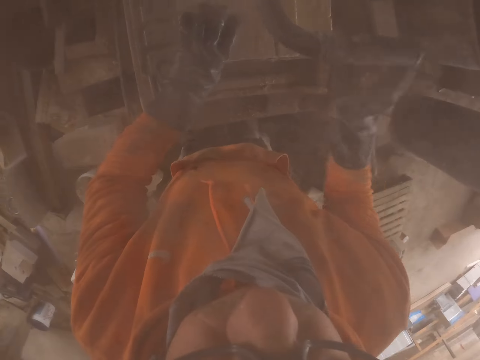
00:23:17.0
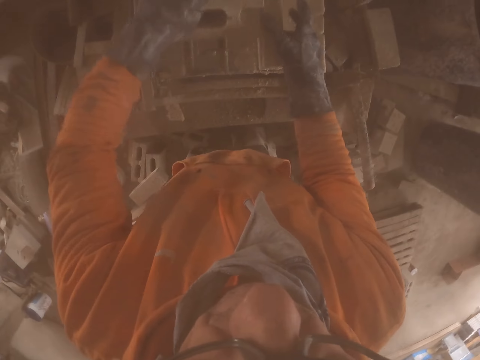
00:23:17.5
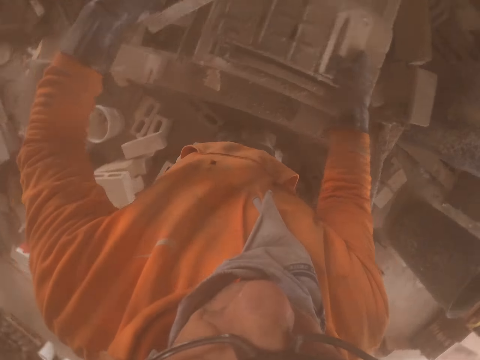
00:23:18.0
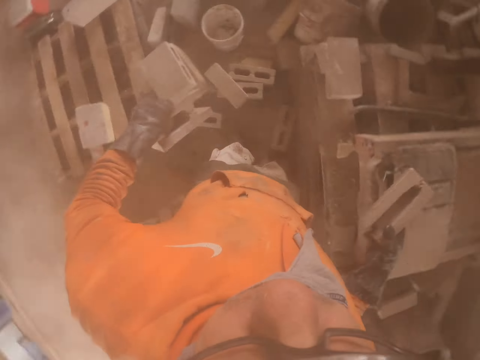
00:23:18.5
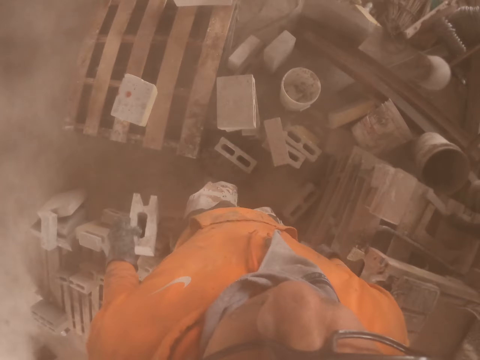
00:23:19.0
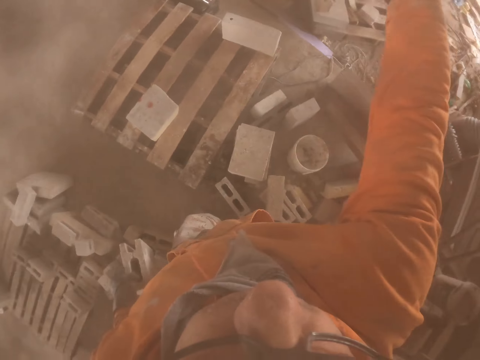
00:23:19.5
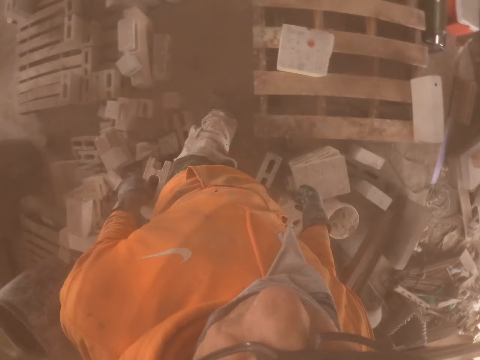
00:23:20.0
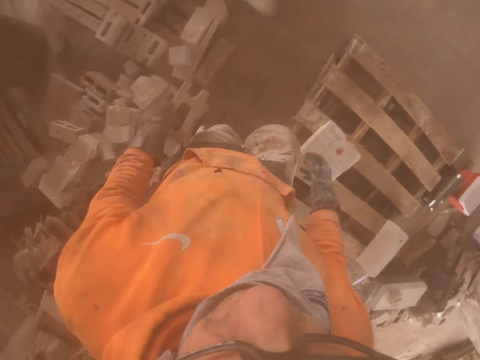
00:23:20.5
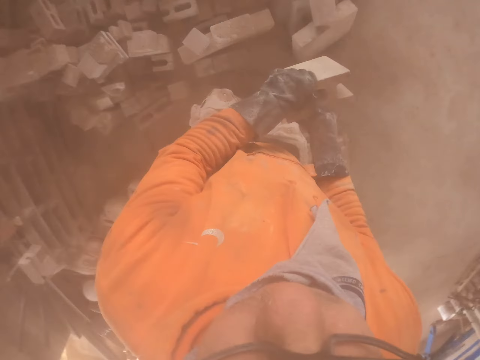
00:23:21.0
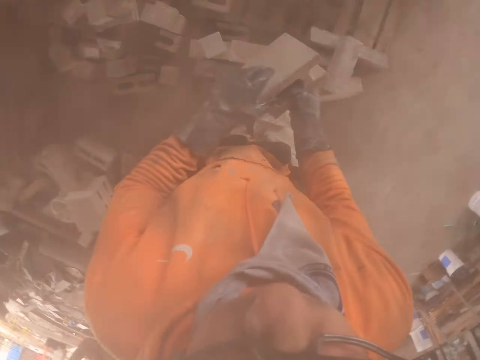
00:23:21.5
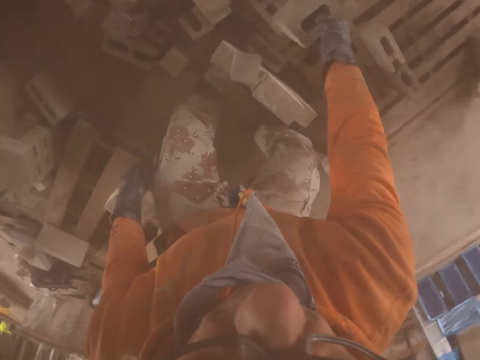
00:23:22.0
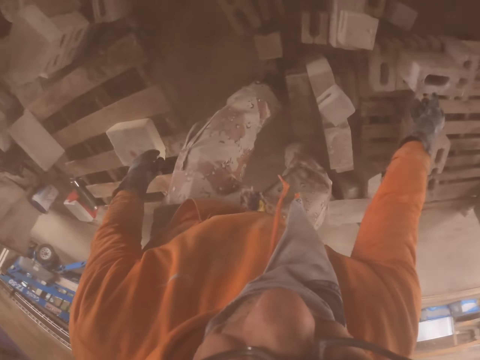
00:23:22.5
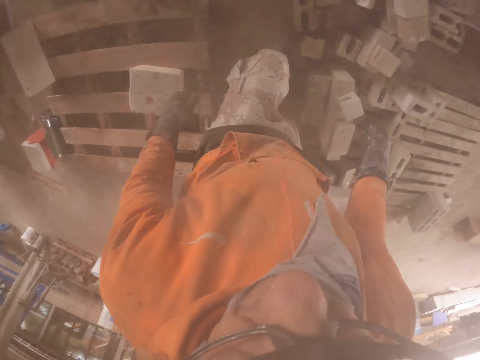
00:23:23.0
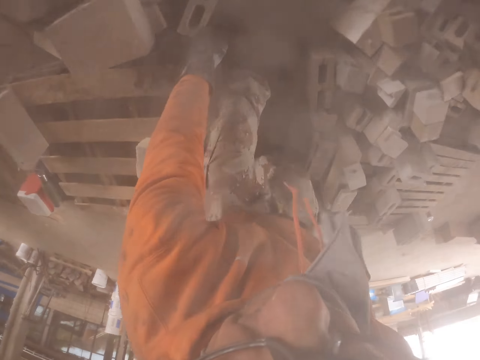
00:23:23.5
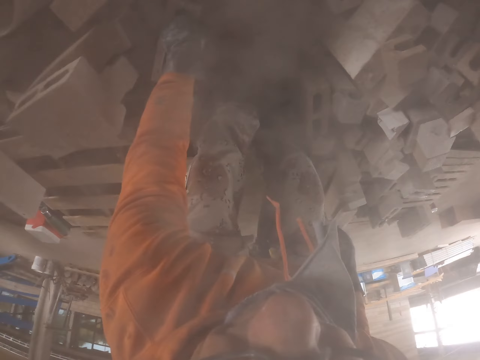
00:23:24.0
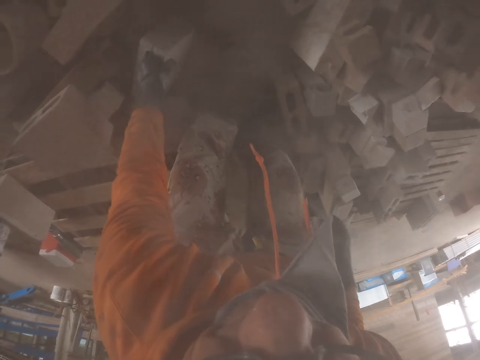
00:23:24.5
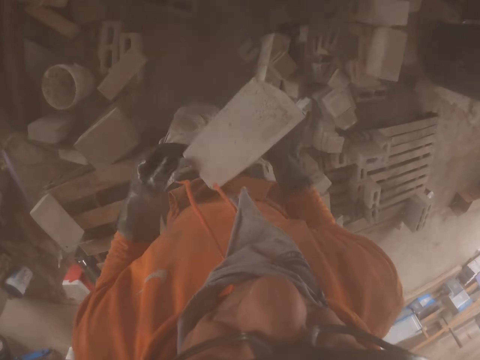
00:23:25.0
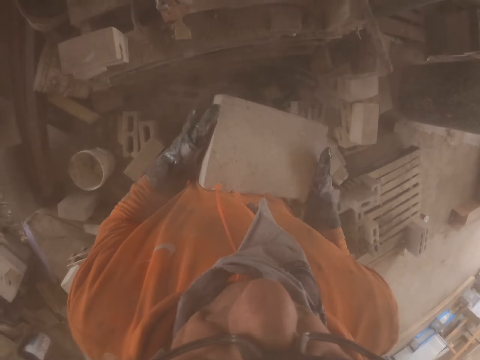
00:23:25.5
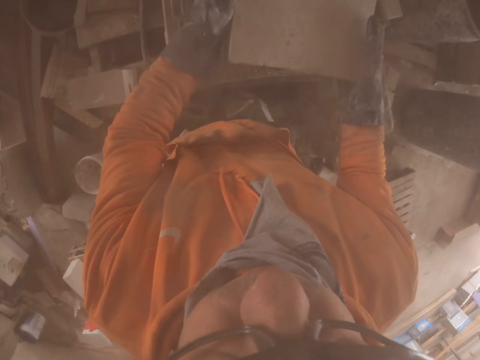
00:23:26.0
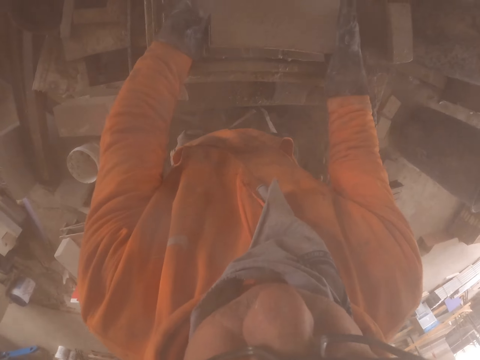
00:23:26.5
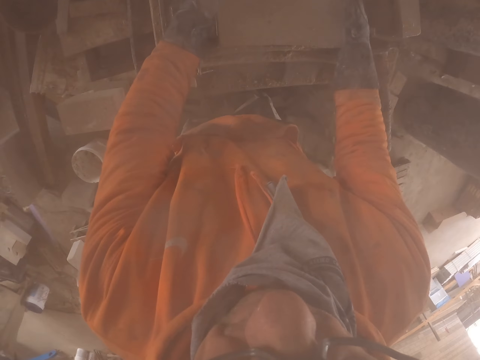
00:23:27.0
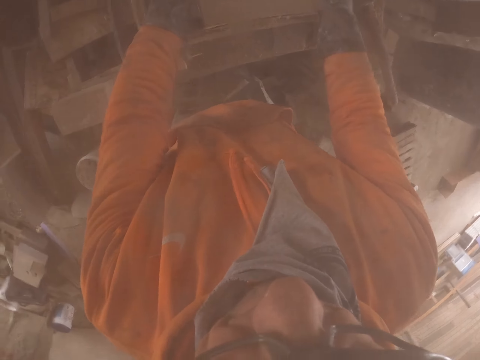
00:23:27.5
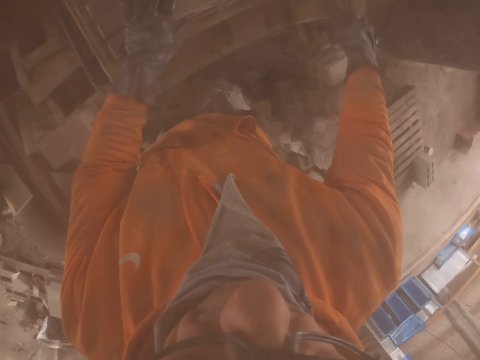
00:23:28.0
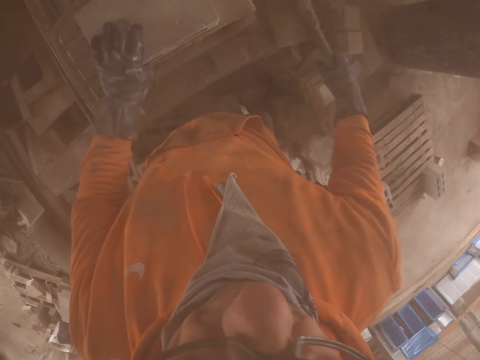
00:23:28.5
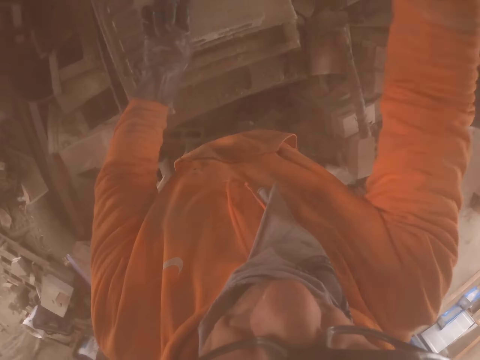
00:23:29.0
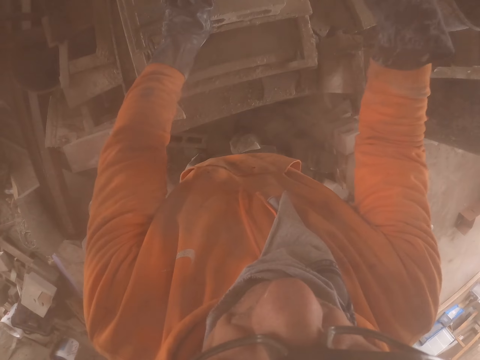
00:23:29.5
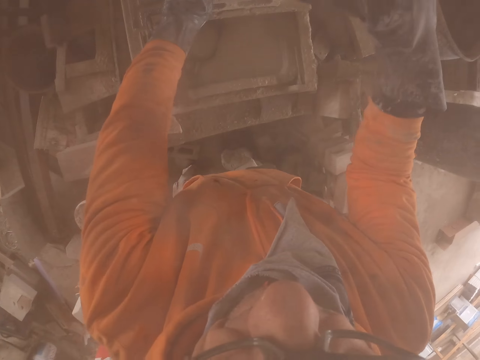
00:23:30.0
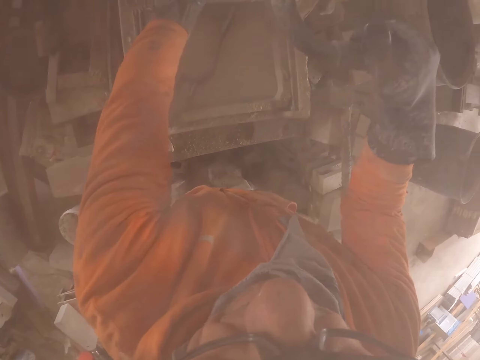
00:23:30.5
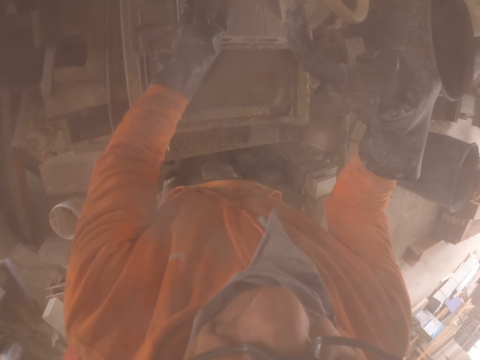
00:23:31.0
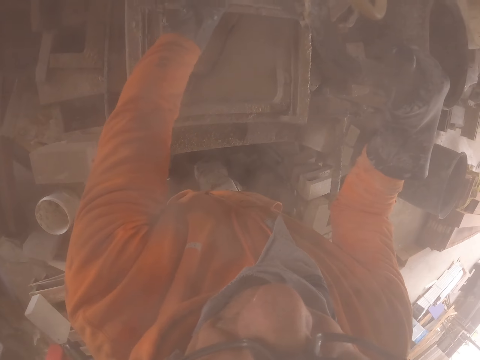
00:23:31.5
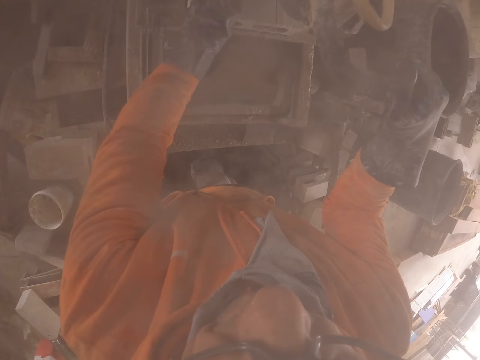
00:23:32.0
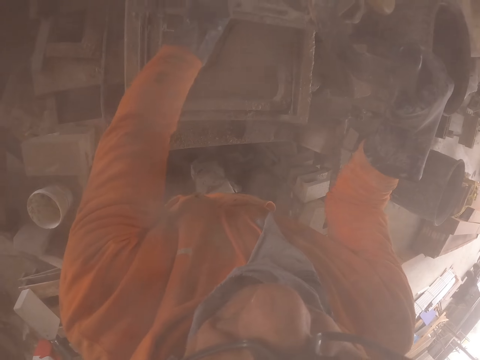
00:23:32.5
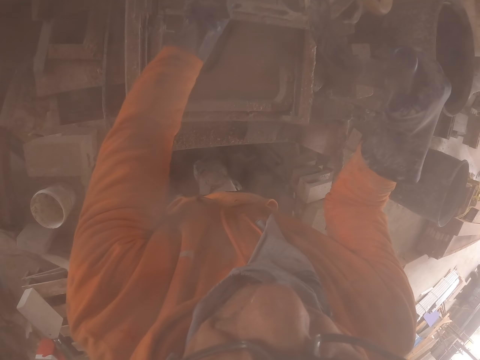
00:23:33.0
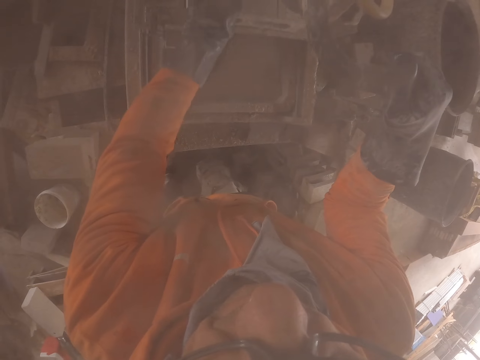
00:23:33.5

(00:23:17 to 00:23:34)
The camera wearer throws a brick. They walk around. They put the brick on the pallet. They pick the brick from the pallet. They put the brick in the brick cutting machine. They cut the brick with the cutting machine.

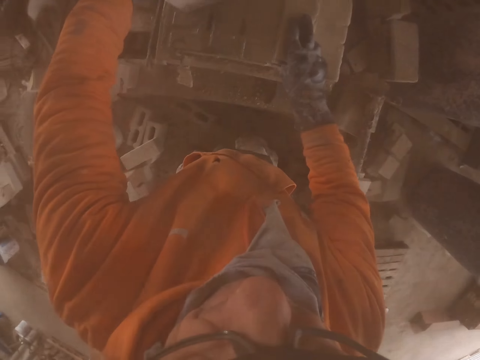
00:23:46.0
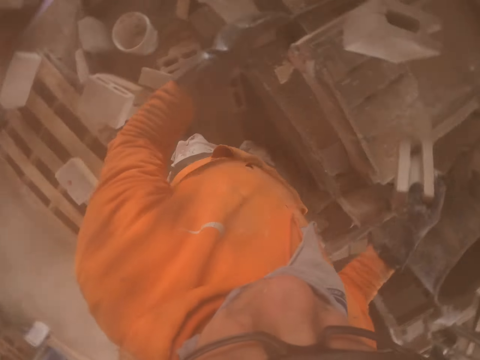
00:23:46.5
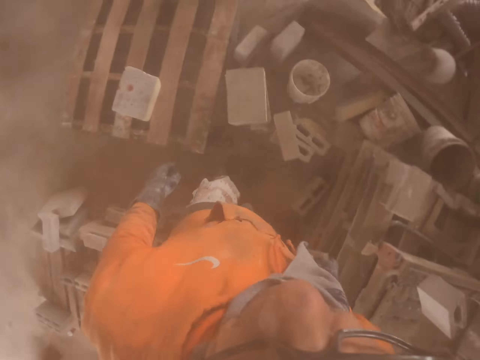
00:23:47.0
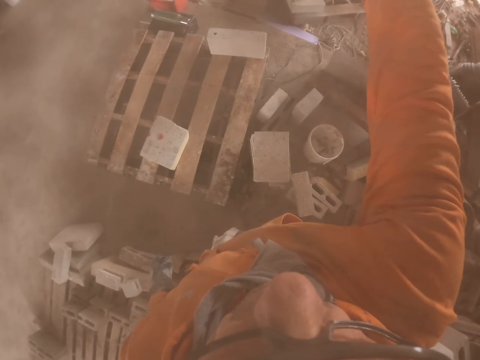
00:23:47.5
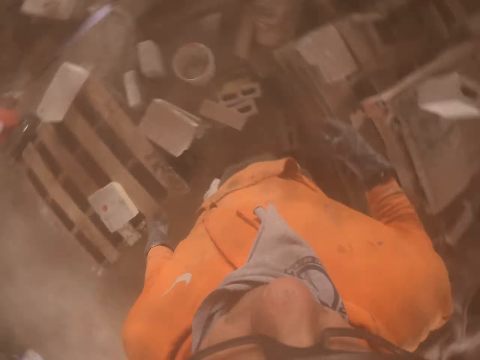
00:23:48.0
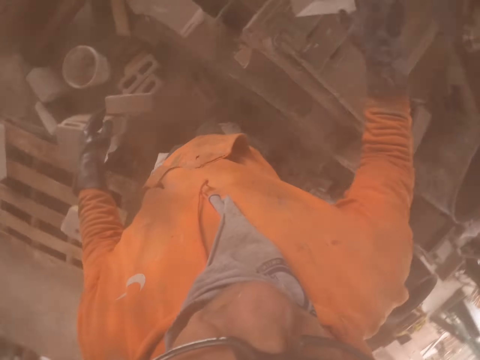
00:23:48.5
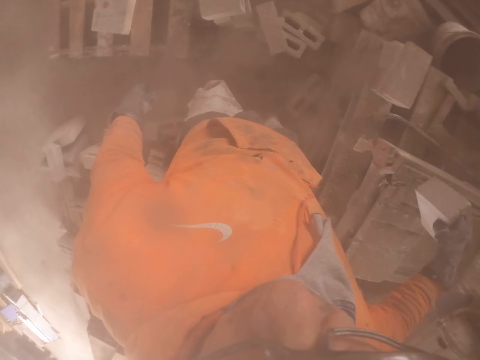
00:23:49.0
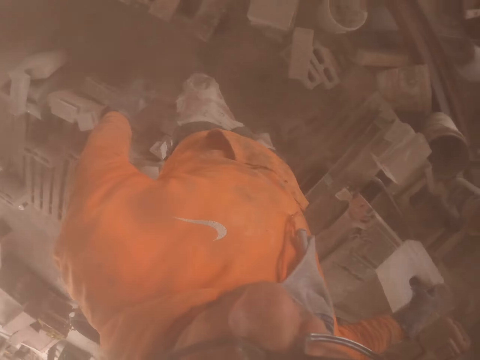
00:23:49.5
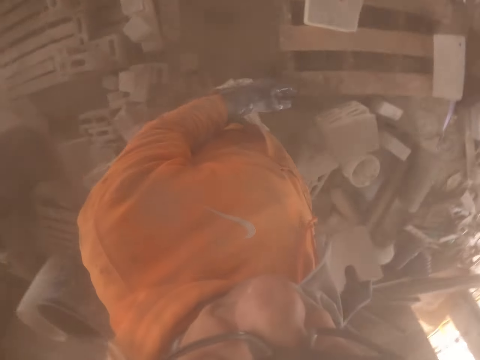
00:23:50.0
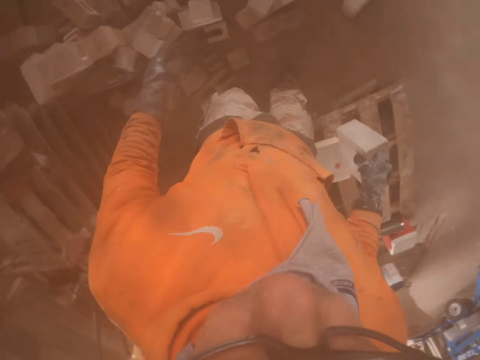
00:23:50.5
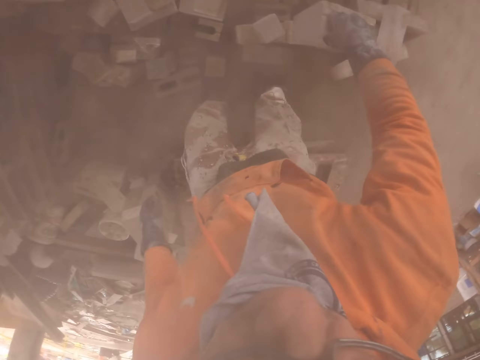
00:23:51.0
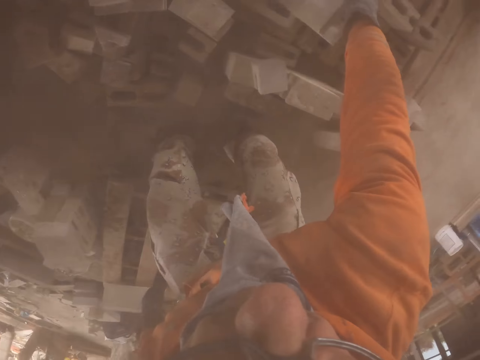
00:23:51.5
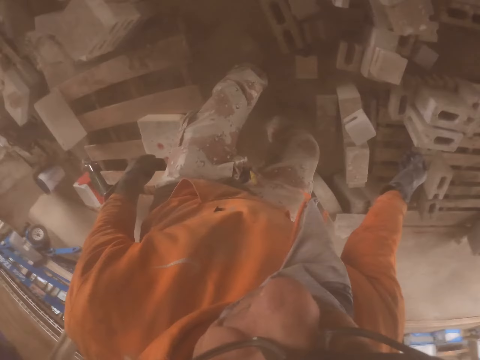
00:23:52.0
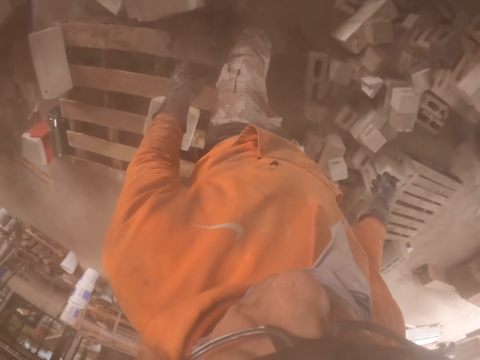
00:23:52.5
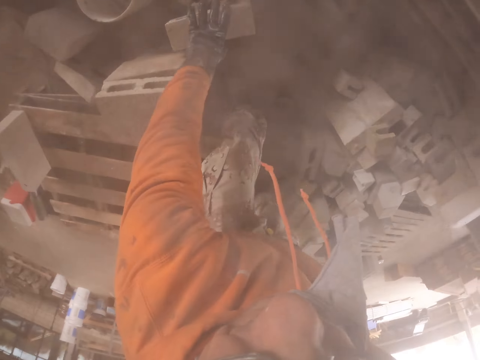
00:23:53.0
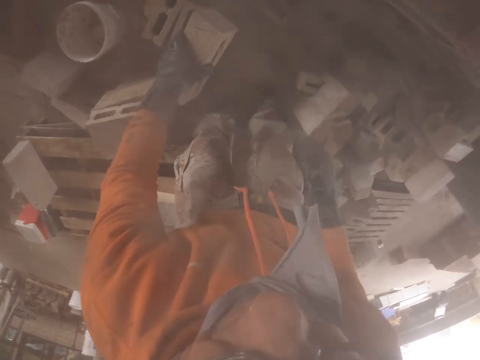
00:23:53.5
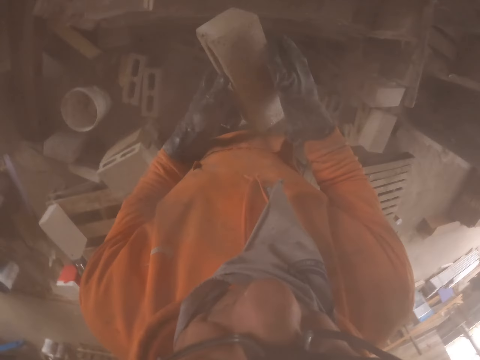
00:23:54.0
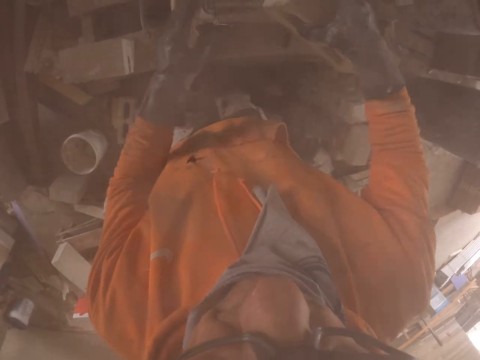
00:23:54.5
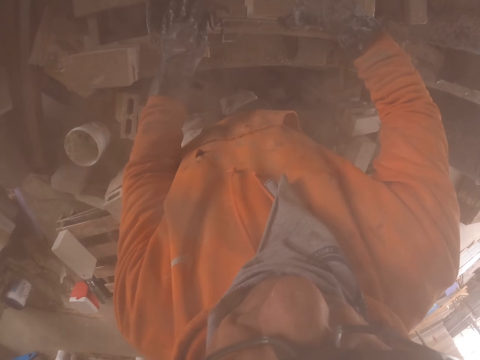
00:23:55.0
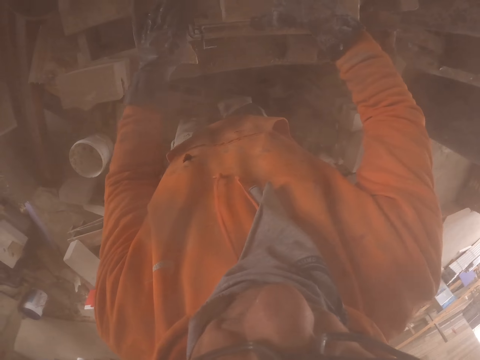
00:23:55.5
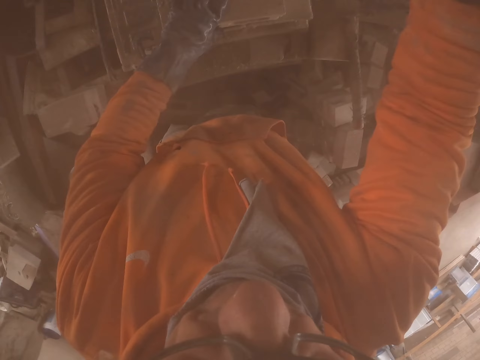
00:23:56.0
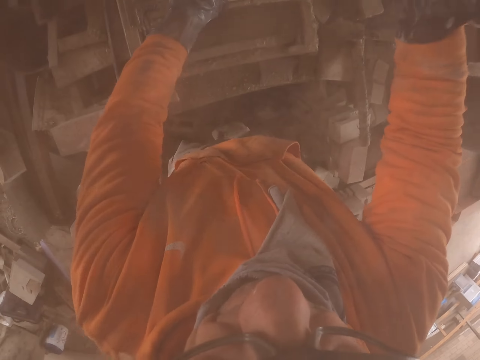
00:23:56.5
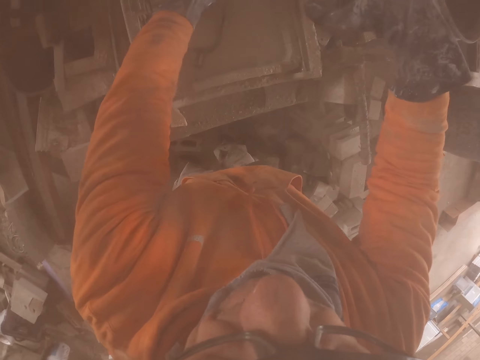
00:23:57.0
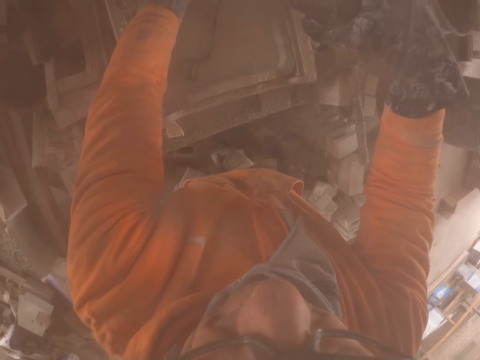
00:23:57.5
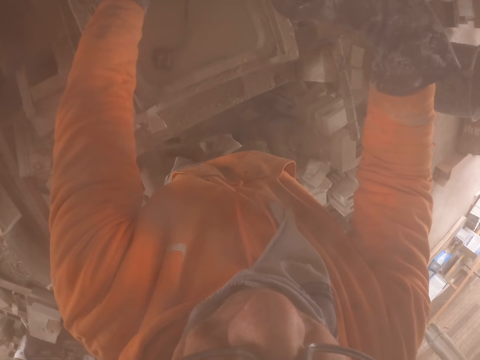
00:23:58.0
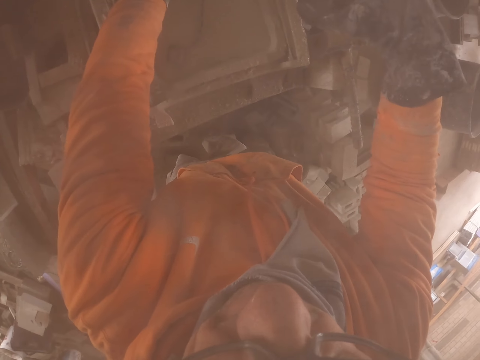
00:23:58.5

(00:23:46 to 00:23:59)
The camera wearer throws a brick. They pick the brick from the cutter. They put the brick on the pallet. They pick the brick. They put the brick on the brick cutter. They cut the brick.
